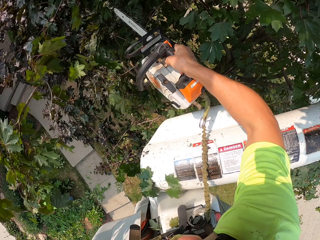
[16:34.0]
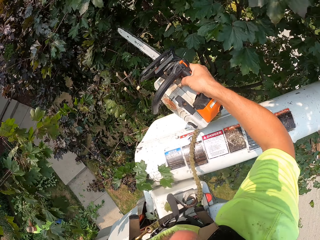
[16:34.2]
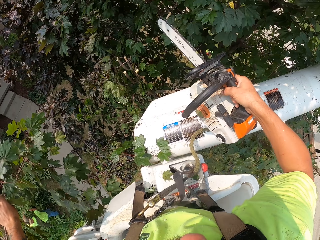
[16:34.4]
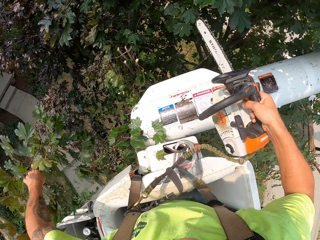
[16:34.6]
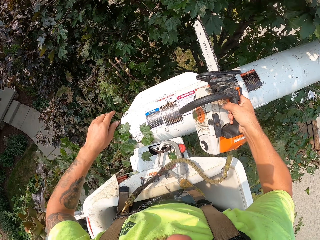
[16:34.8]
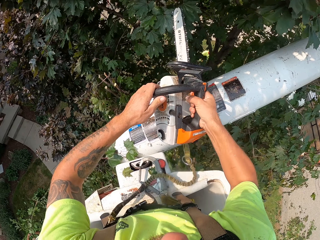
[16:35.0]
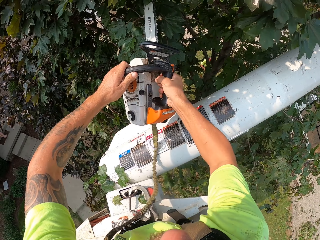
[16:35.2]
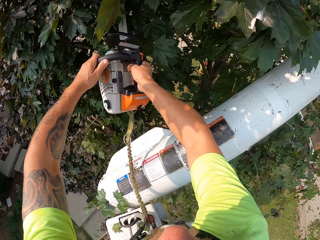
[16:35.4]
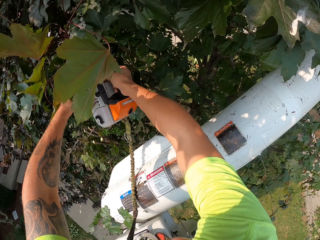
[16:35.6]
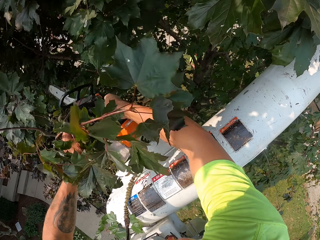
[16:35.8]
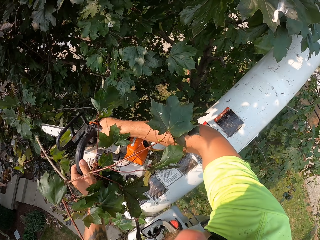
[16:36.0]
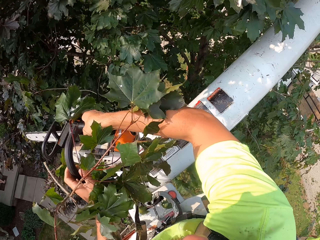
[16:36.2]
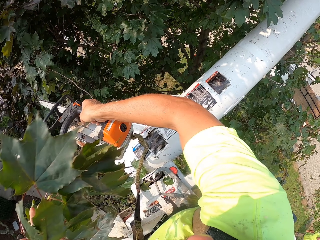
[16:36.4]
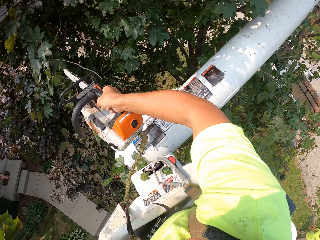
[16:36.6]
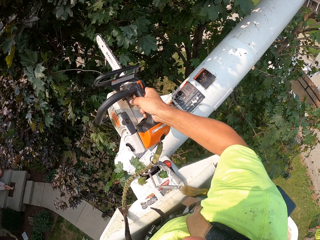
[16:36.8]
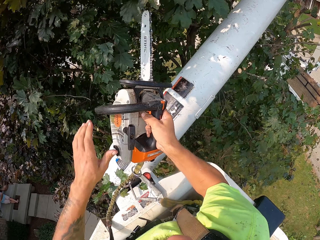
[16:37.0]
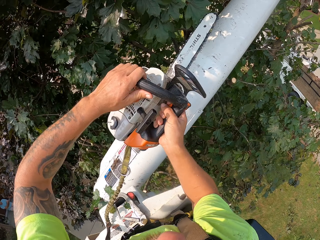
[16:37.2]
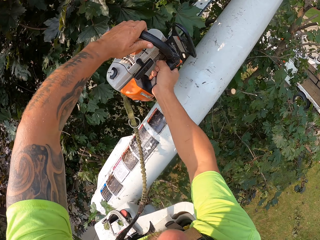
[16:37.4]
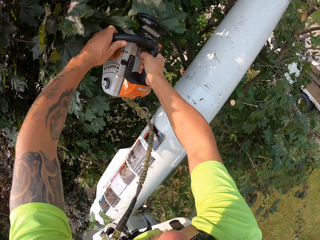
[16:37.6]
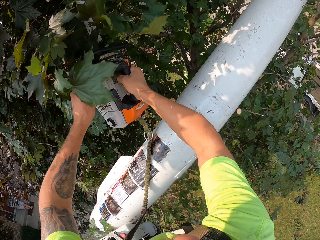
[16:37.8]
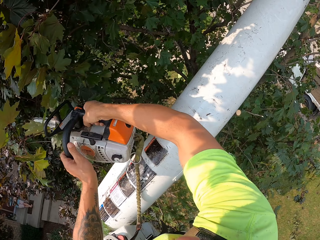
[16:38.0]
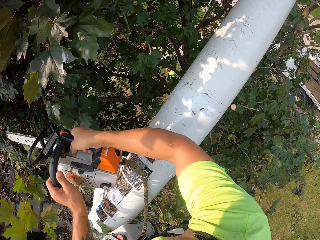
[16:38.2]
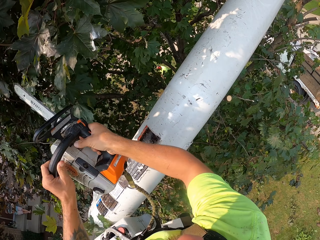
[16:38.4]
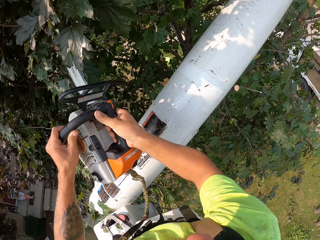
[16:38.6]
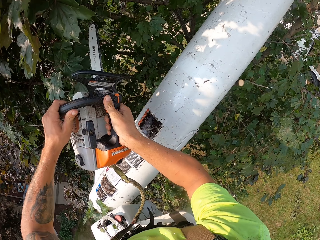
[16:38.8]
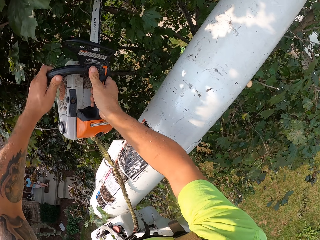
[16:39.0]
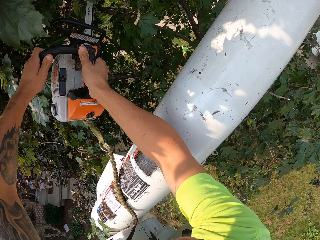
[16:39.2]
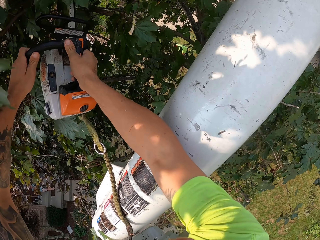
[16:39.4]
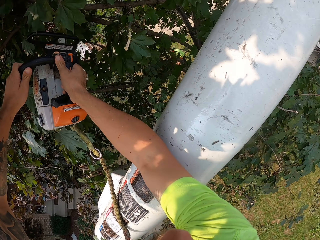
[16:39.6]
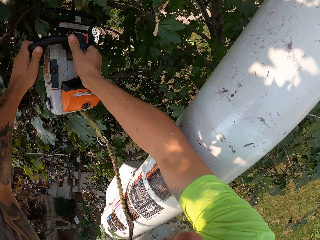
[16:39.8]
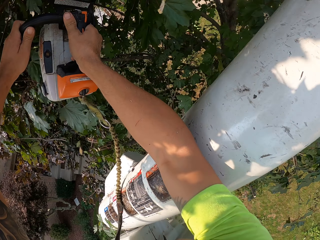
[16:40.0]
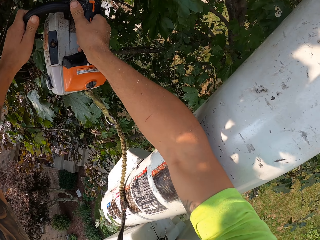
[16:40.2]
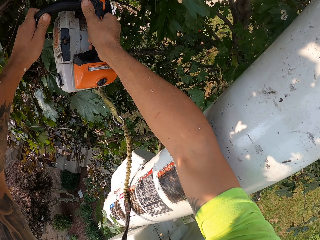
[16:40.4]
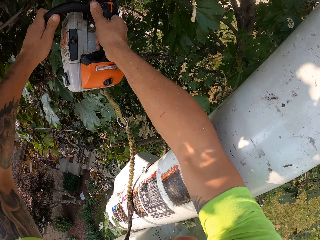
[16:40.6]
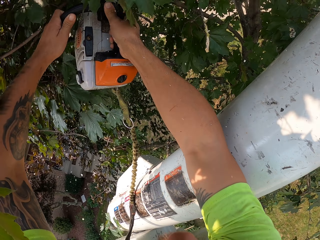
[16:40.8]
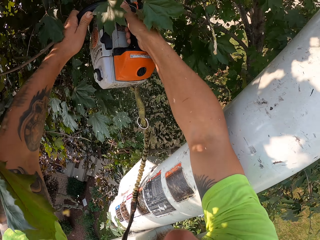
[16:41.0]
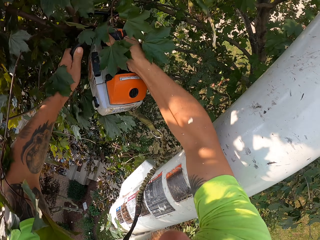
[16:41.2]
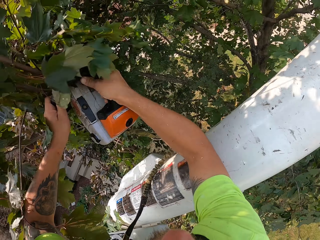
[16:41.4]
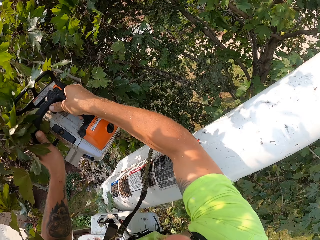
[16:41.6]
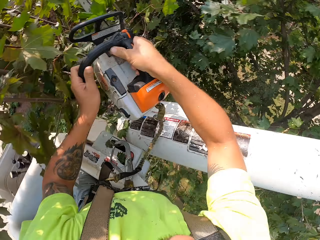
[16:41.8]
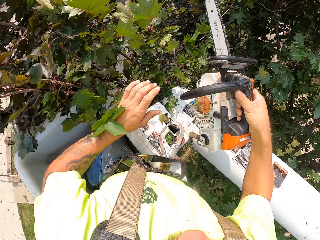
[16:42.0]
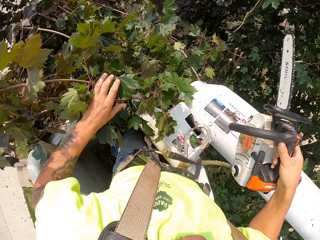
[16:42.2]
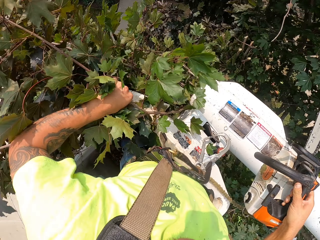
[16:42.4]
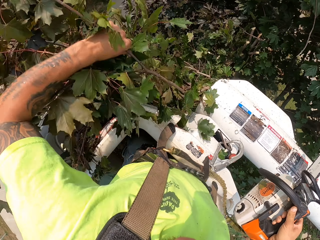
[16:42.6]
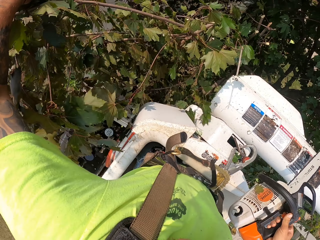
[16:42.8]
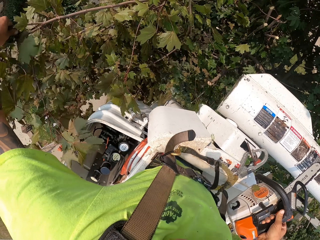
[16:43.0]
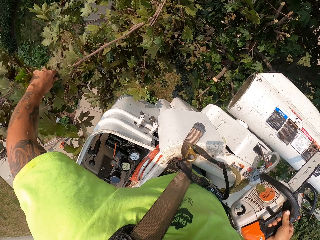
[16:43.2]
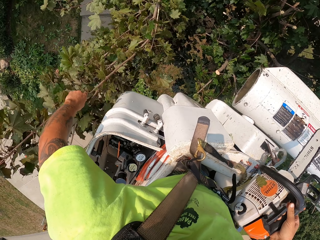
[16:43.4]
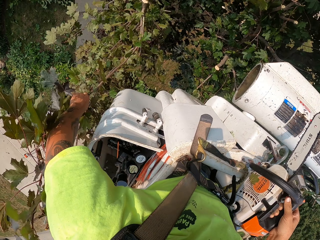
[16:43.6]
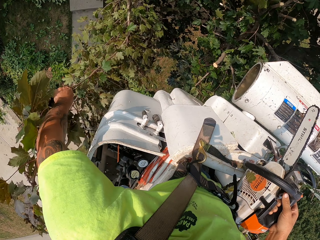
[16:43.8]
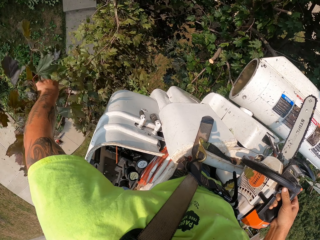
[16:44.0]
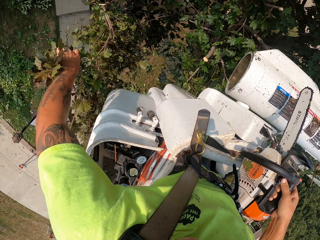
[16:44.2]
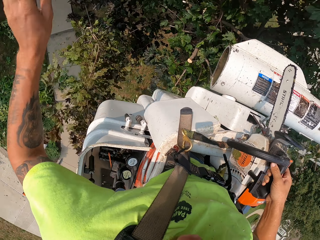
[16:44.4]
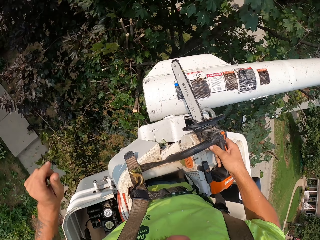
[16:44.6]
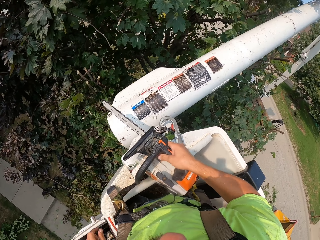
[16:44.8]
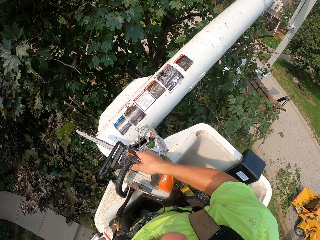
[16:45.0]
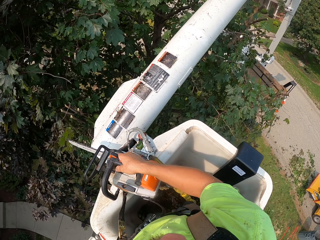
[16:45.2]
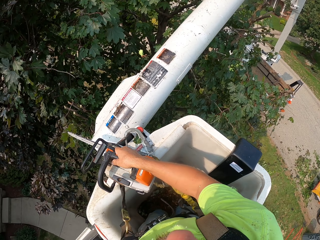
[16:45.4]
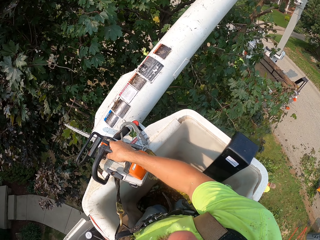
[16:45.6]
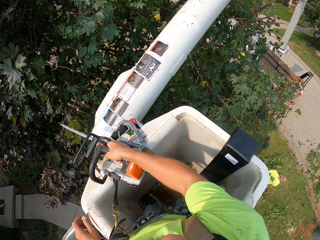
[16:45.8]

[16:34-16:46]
The camera wearer throws the branch on the ground with his left hand. He cuts a branch with the chainsaw in both hands. He throws the branch on the ground with his left hand. He cuts some branches with the chainsaw in both hands. He cuts a branch. He throws the branch on the ground with his left hand.

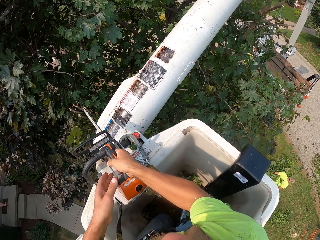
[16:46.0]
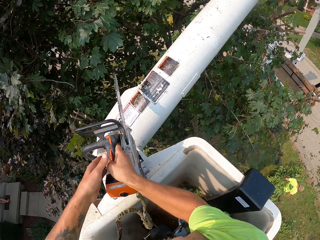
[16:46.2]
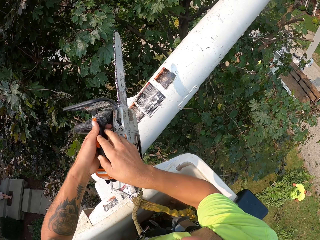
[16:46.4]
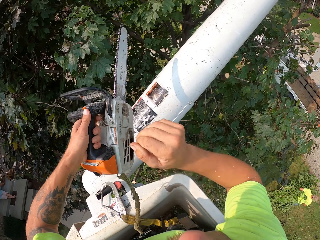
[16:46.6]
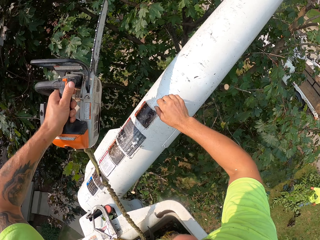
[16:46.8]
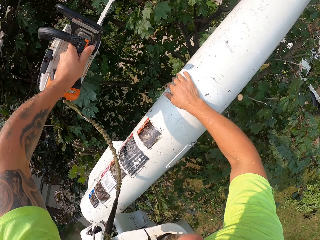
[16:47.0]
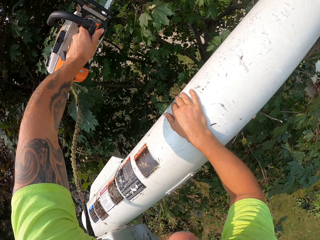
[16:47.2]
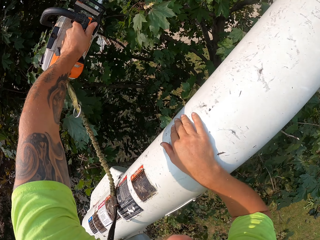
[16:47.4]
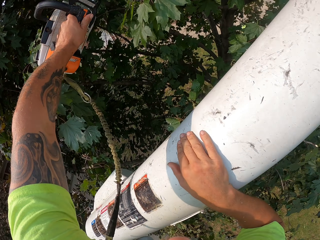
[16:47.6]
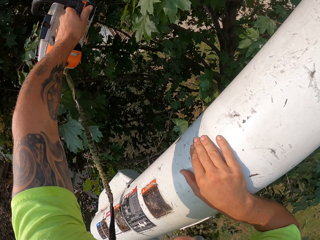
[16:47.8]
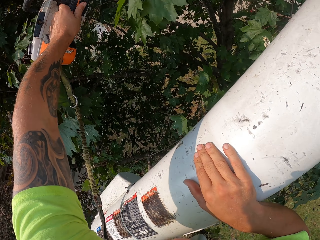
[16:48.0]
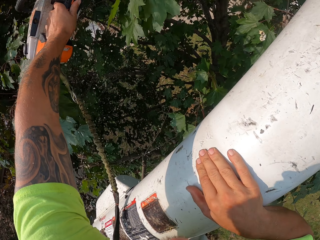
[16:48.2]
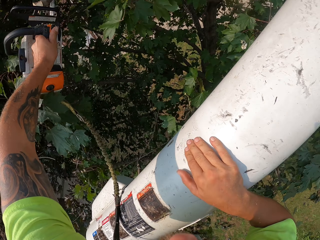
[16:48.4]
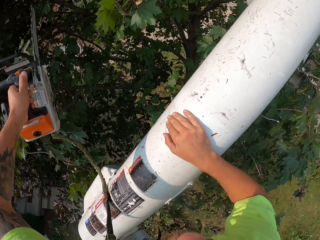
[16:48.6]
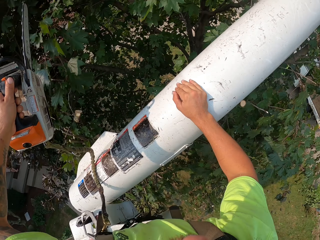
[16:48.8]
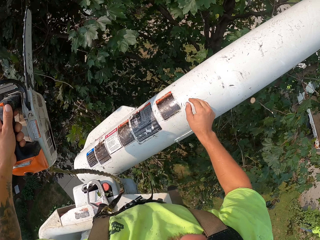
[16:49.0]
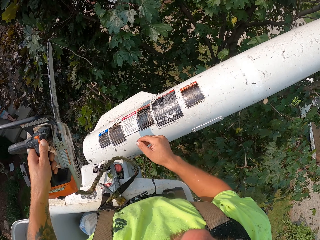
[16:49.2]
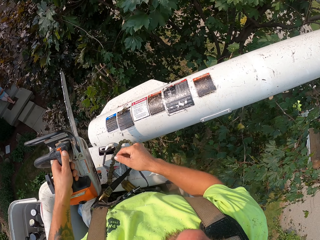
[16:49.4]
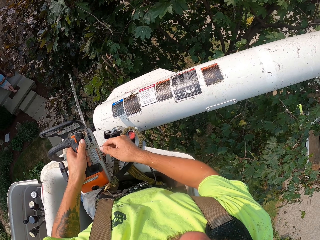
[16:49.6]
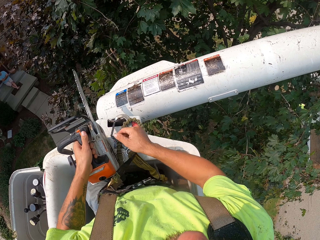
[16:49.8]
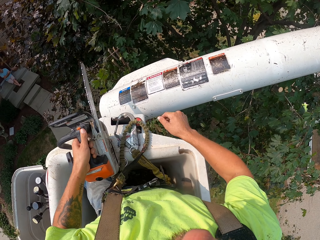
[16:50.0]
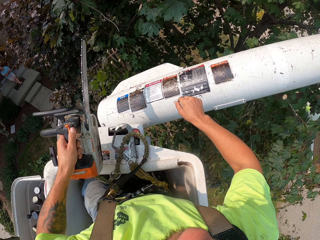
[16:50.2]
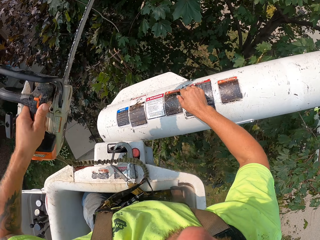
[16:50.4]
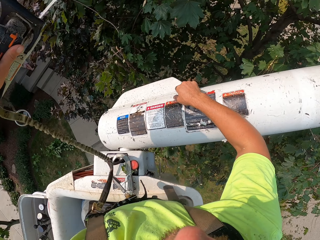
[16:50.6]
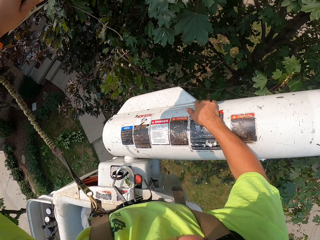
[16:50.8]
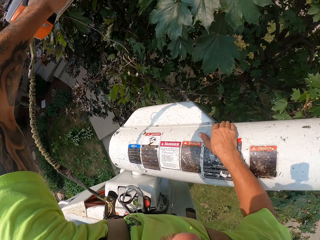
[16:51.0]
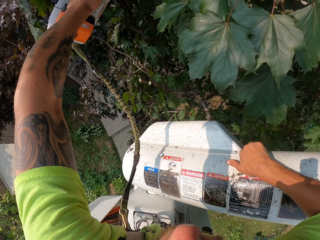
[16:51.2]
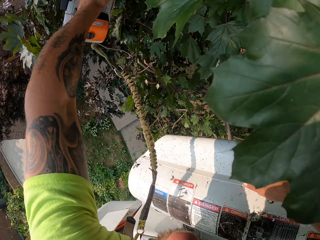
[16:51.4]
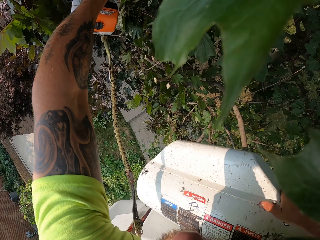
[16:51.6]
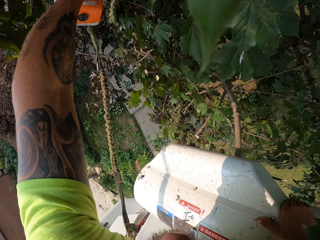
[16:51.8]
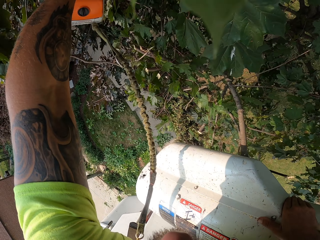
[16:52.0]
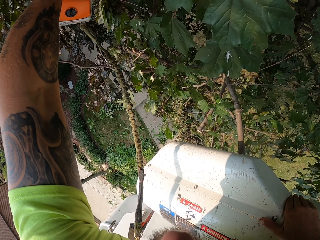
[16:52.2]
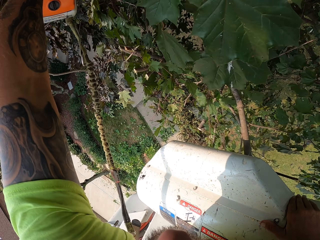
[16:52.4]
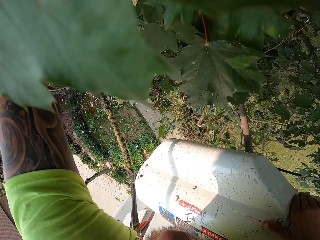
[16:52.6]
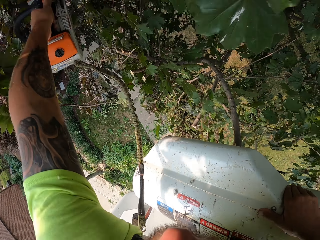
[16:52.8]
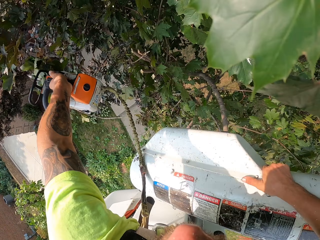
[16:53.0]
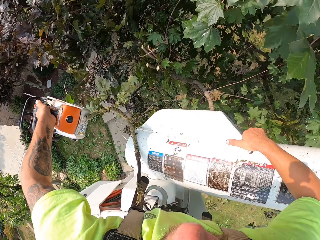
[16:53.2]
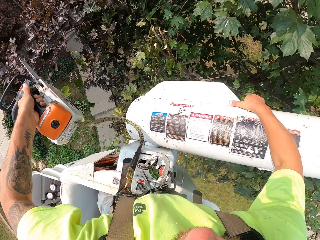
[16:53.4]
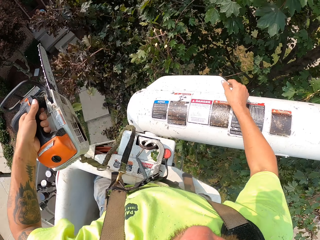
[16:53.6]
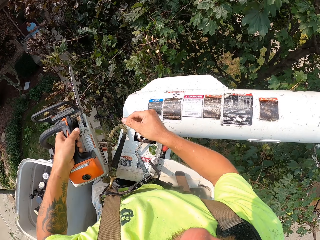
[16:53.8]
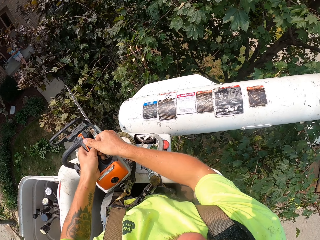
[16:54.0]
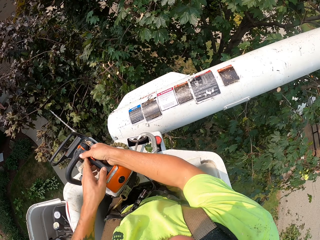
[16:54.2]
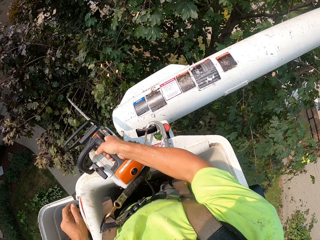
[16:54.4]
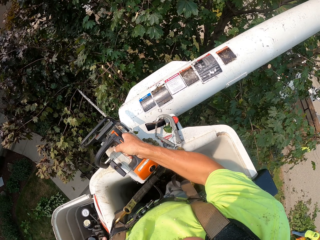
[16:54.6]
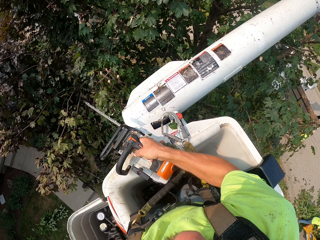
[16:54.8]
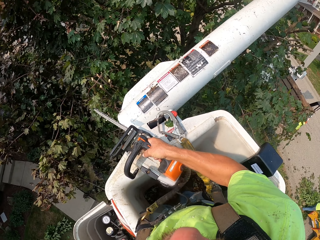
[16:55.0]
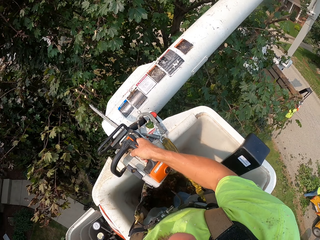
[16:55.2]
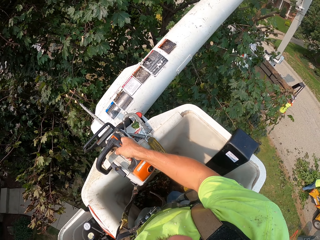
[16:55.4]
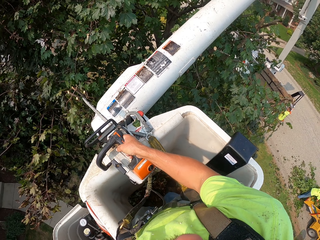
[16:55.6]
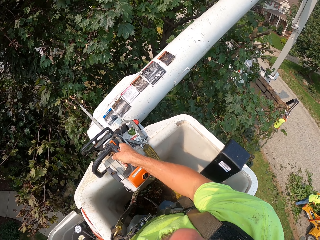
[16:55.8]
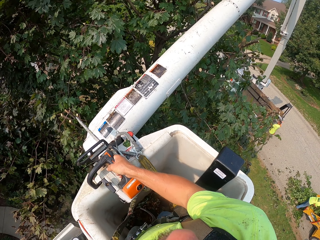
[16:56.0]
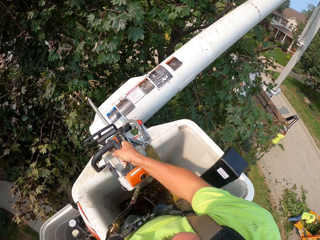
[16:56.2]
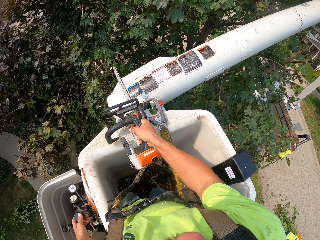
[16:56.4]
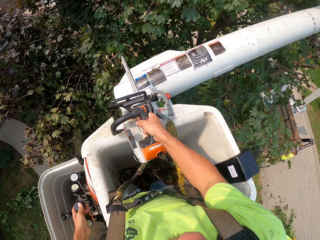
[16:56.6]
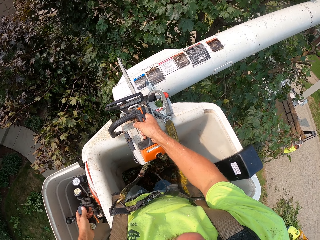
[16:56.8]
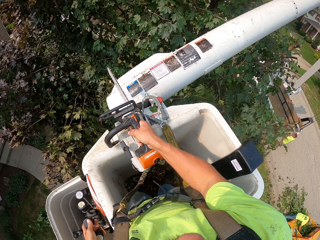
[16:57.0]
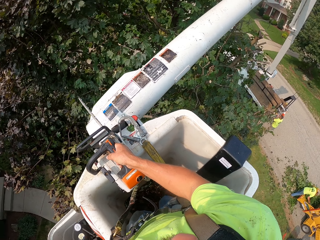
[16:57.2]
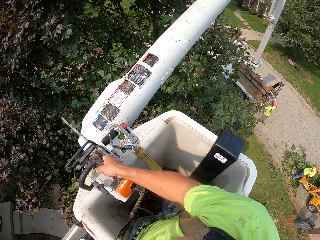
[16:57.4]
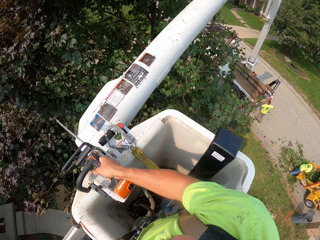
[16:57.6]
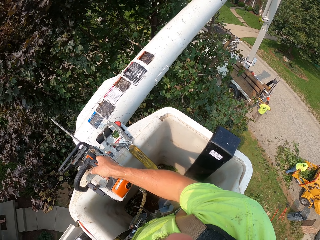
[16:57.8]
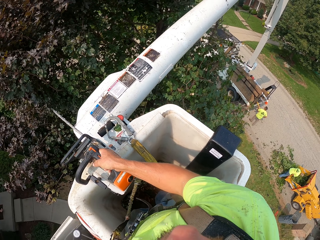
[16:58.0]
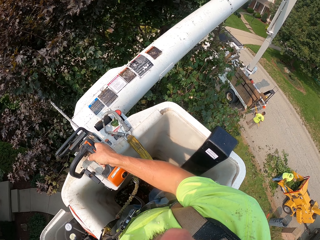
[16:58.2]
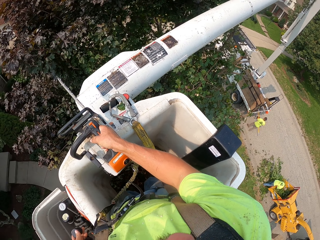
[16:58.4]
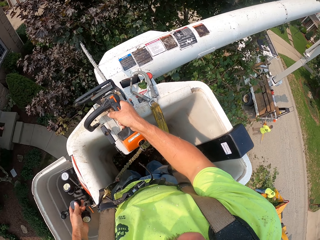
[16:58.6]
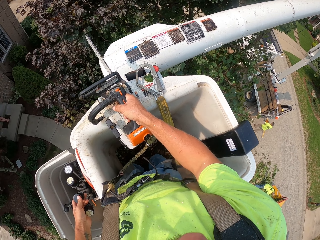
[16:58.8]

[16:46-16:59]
The camera wearer passes the chainsaw to his left hand. He cuts a branch with the chainsaw in his left hand. He cuts some branches with the chainsaw in his left hand. He passes the chainsaw to his right hand and places the chainsaw on the boom lift with his right hand. A man puts the branches in the wood chipper with both hands. The camera wearer operates the hydraulic control with his left hand. He lowers the lifting equipment. Another man pulls out a rake from a truck with both hands.
